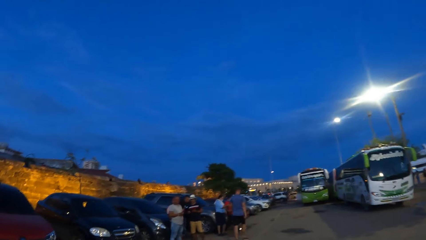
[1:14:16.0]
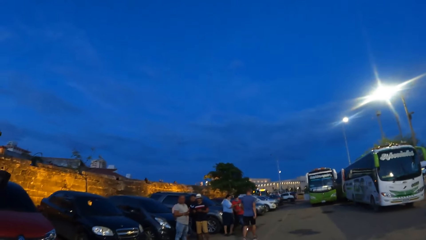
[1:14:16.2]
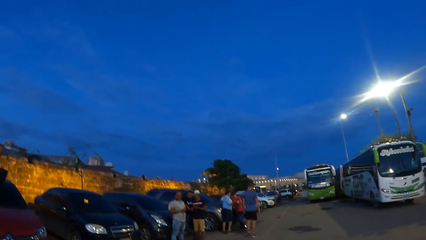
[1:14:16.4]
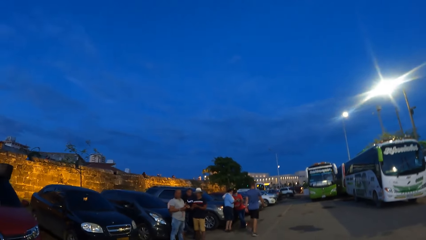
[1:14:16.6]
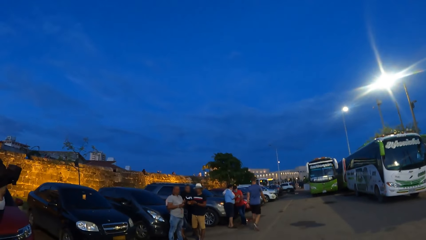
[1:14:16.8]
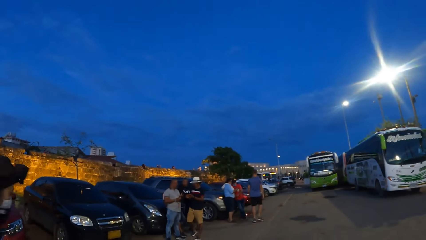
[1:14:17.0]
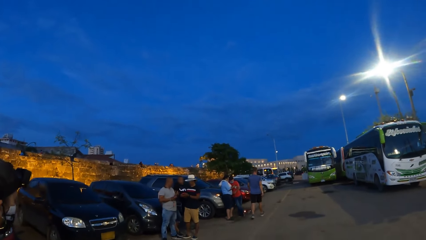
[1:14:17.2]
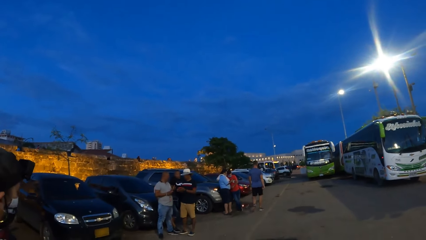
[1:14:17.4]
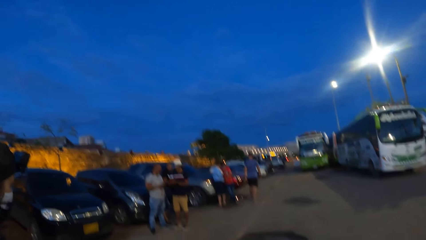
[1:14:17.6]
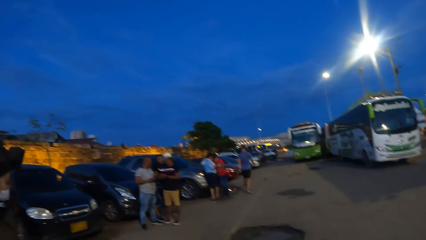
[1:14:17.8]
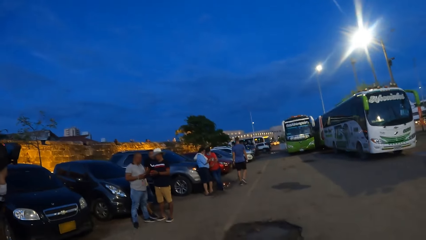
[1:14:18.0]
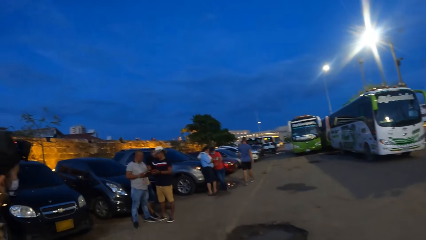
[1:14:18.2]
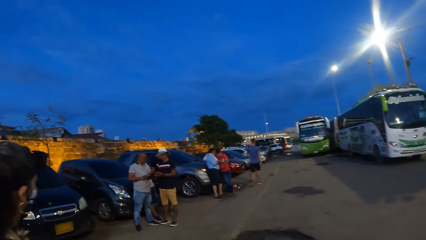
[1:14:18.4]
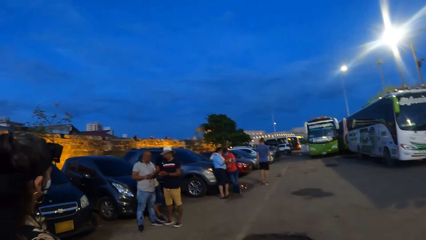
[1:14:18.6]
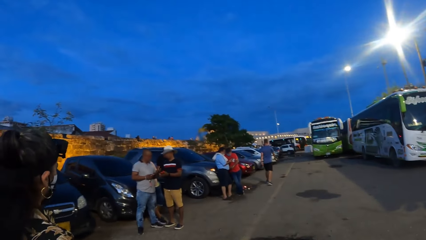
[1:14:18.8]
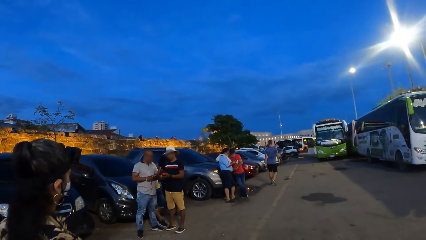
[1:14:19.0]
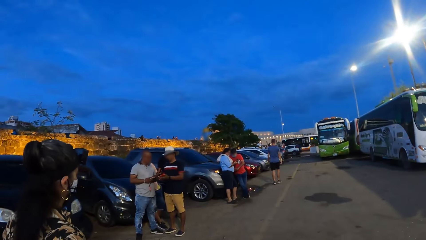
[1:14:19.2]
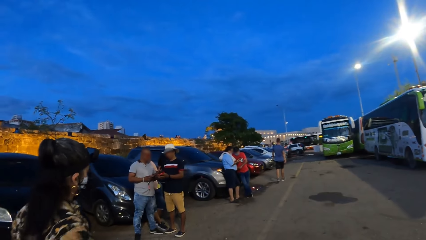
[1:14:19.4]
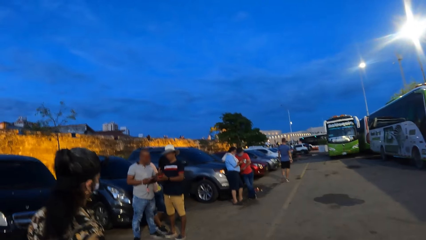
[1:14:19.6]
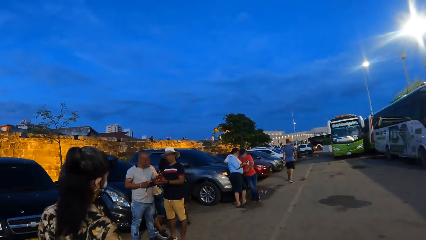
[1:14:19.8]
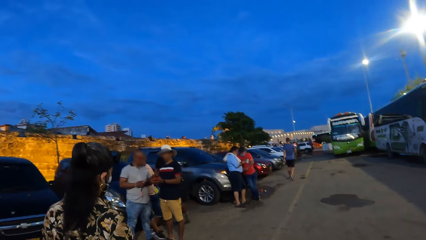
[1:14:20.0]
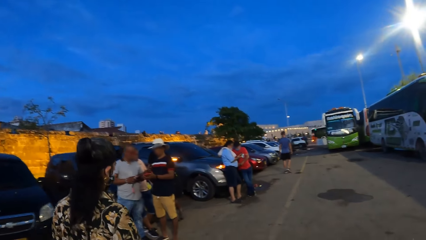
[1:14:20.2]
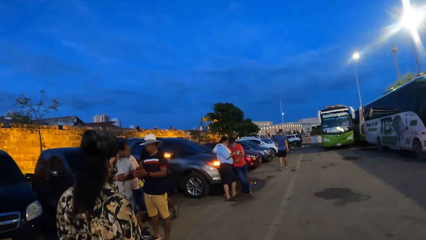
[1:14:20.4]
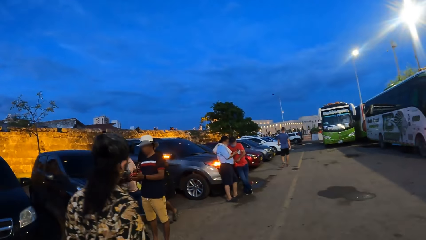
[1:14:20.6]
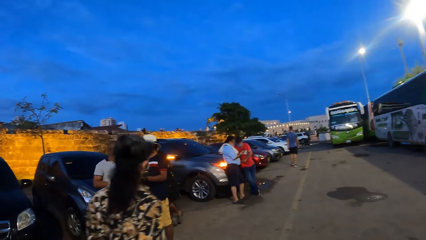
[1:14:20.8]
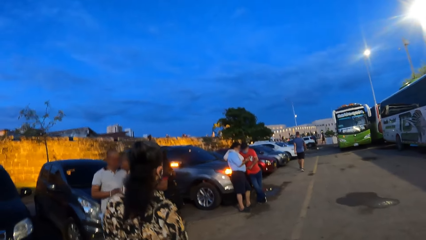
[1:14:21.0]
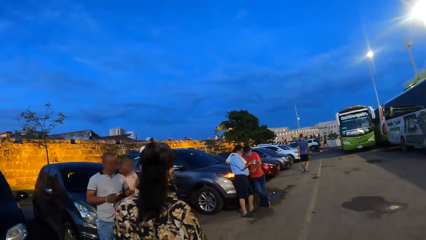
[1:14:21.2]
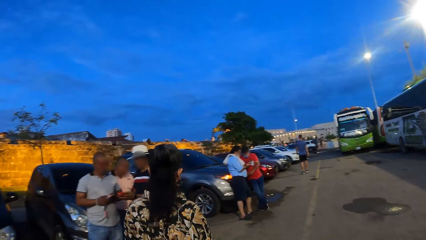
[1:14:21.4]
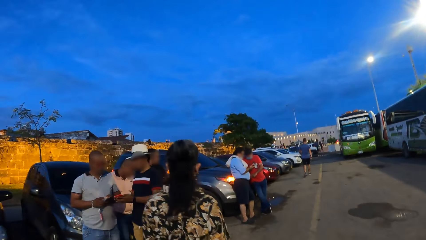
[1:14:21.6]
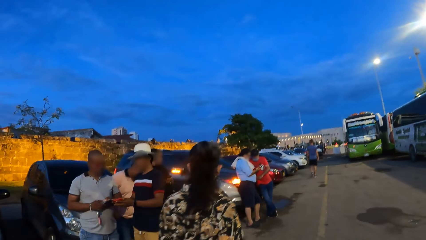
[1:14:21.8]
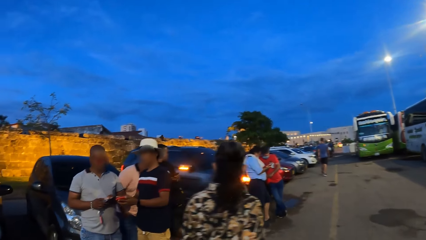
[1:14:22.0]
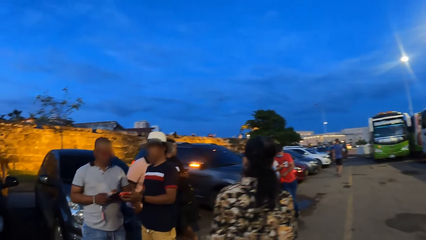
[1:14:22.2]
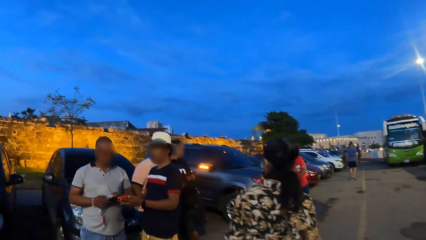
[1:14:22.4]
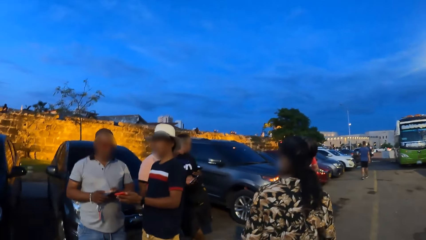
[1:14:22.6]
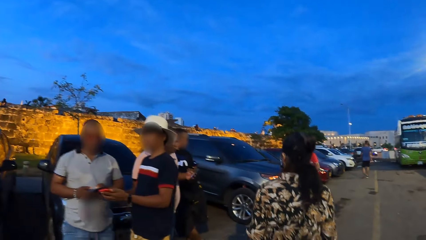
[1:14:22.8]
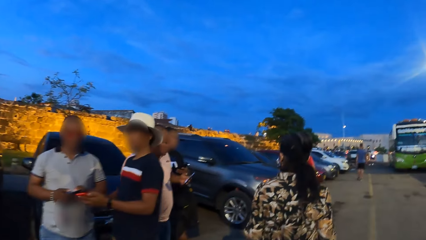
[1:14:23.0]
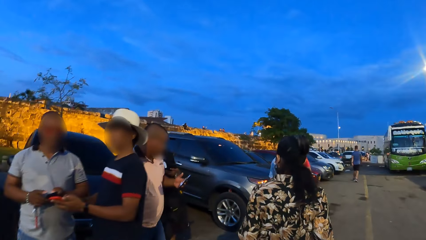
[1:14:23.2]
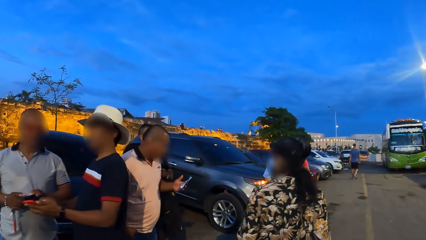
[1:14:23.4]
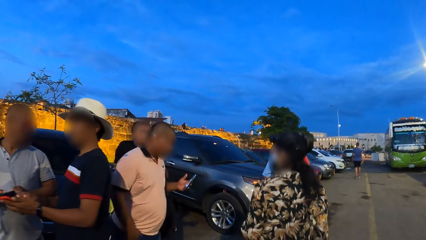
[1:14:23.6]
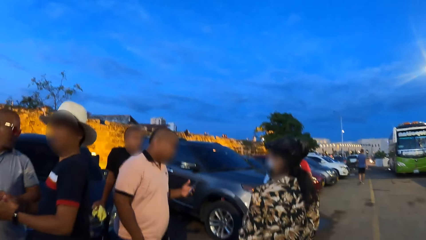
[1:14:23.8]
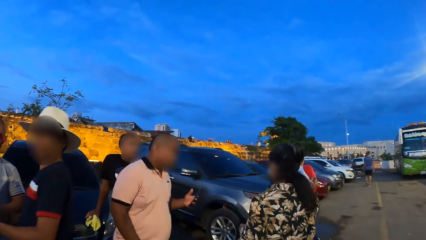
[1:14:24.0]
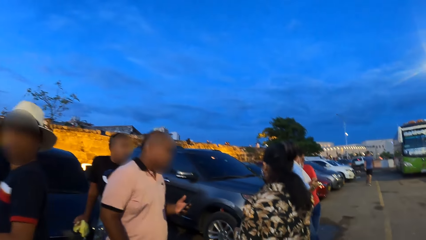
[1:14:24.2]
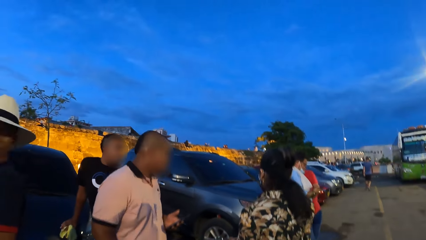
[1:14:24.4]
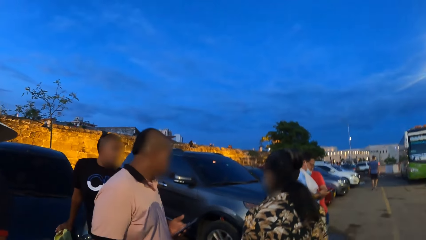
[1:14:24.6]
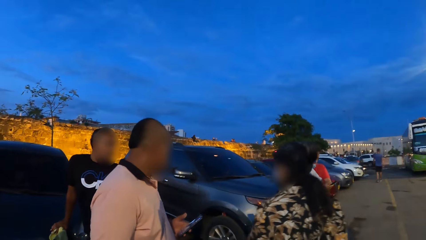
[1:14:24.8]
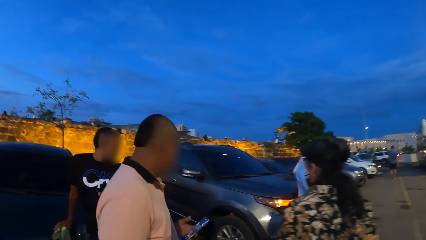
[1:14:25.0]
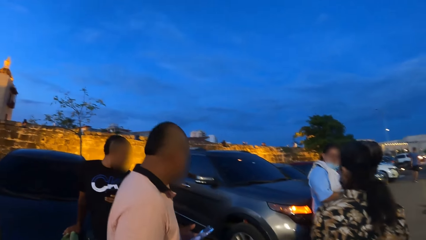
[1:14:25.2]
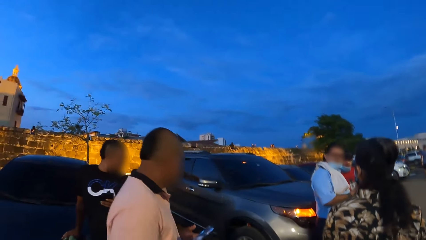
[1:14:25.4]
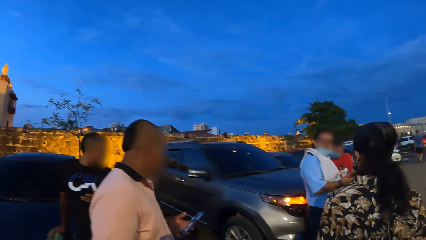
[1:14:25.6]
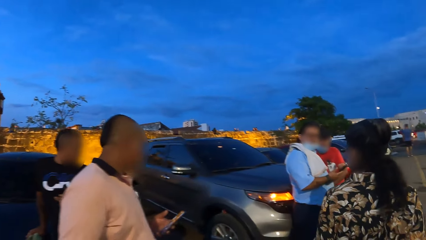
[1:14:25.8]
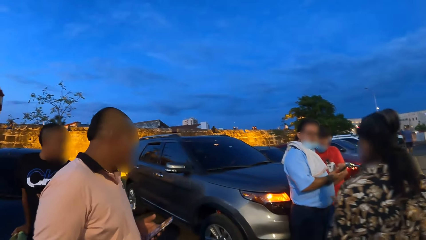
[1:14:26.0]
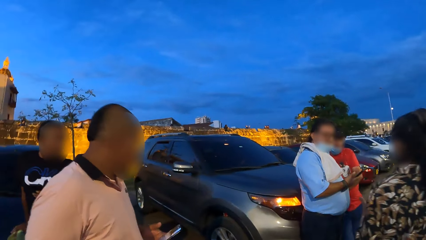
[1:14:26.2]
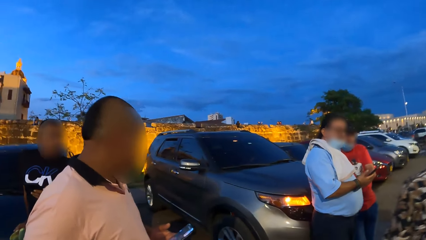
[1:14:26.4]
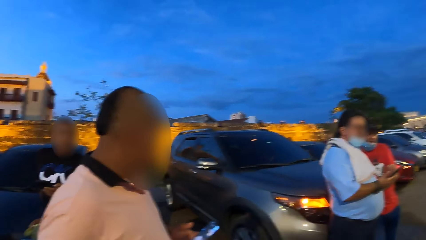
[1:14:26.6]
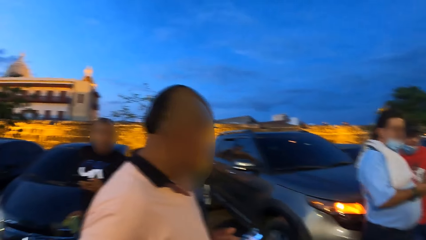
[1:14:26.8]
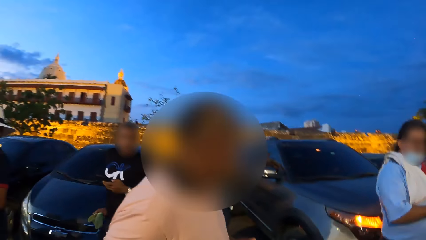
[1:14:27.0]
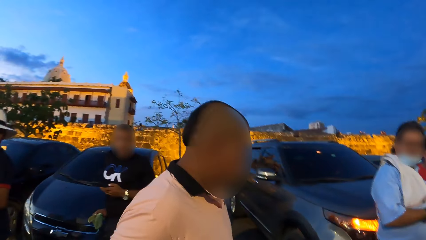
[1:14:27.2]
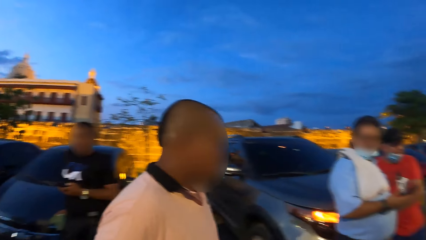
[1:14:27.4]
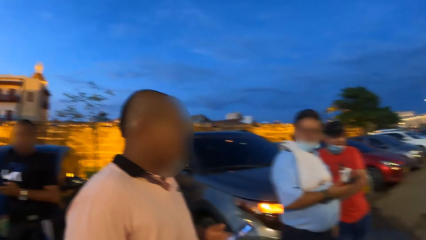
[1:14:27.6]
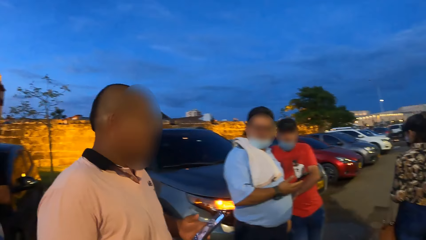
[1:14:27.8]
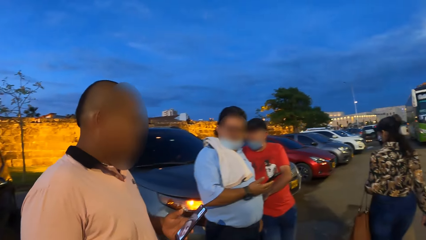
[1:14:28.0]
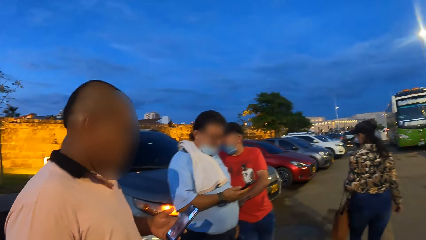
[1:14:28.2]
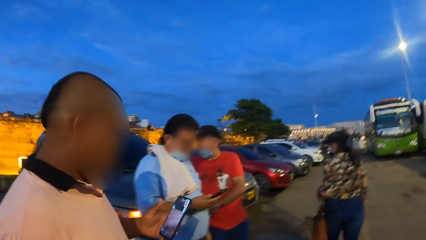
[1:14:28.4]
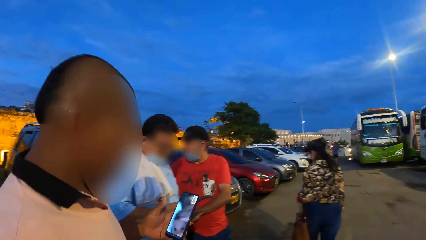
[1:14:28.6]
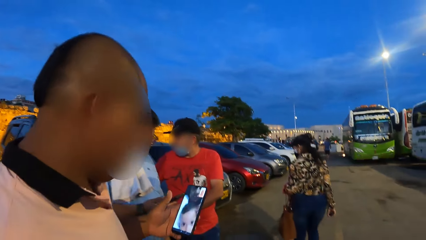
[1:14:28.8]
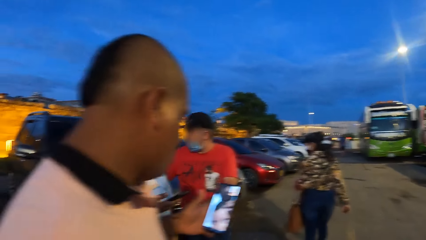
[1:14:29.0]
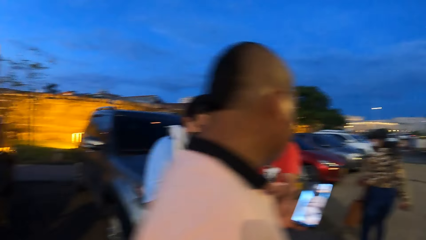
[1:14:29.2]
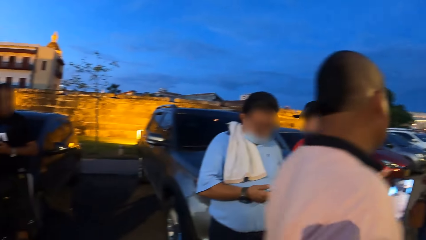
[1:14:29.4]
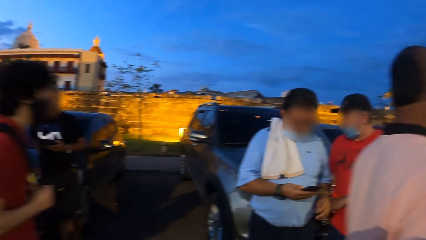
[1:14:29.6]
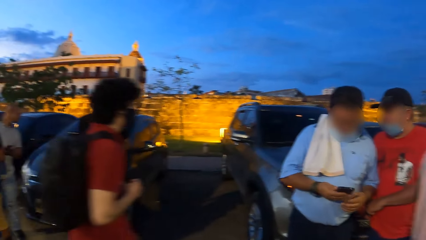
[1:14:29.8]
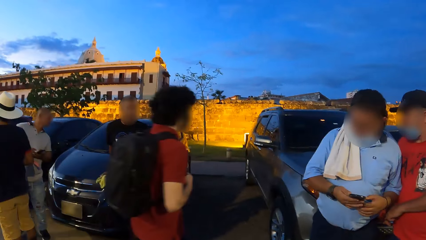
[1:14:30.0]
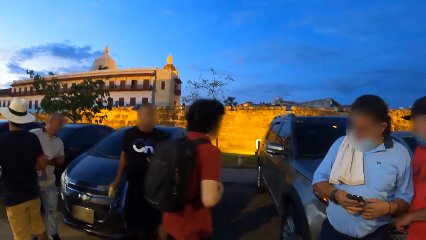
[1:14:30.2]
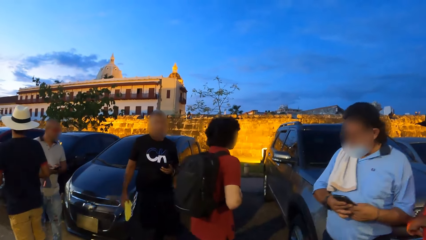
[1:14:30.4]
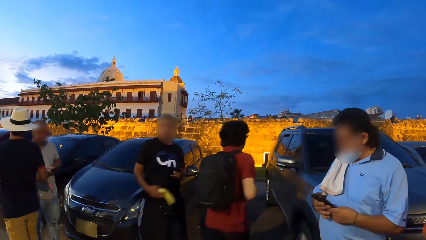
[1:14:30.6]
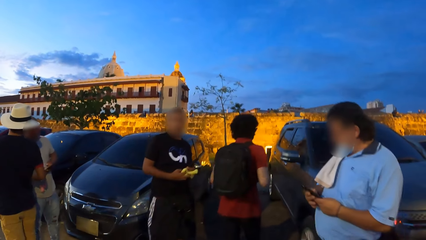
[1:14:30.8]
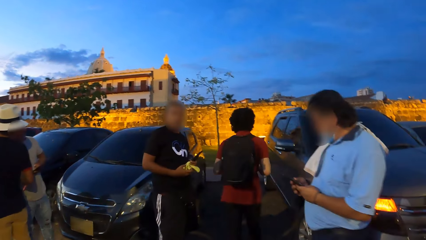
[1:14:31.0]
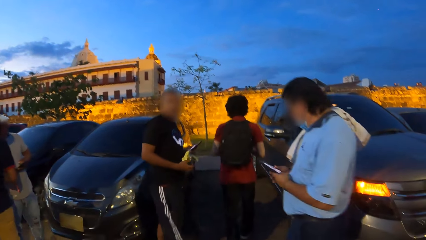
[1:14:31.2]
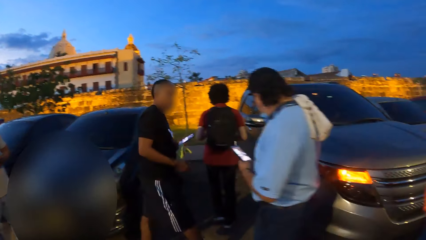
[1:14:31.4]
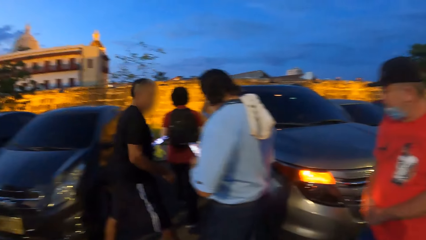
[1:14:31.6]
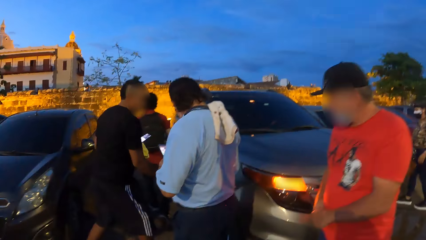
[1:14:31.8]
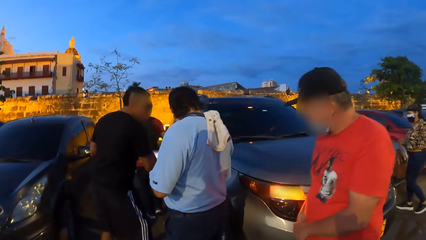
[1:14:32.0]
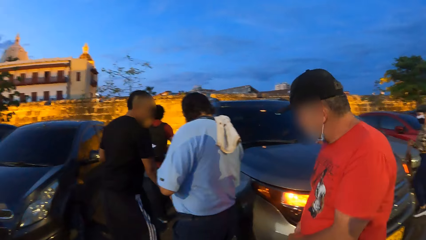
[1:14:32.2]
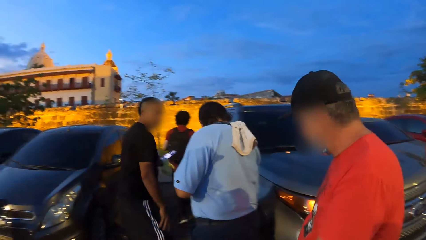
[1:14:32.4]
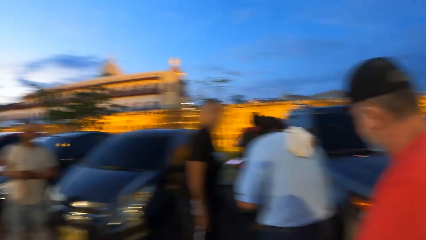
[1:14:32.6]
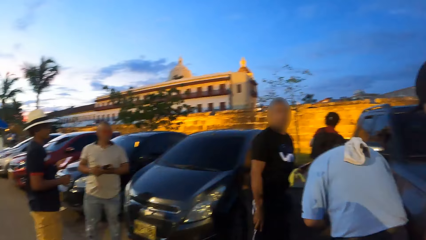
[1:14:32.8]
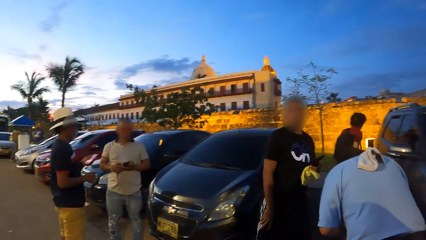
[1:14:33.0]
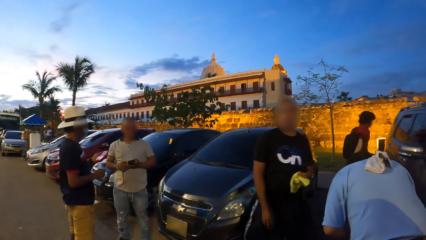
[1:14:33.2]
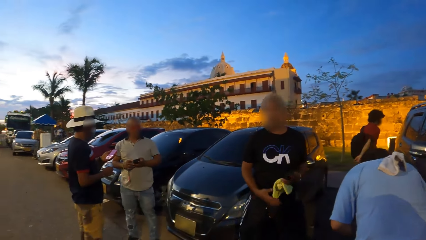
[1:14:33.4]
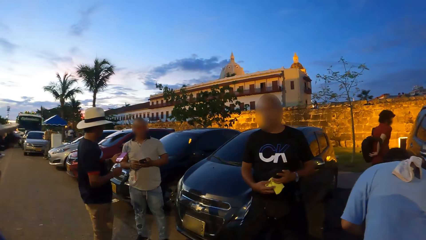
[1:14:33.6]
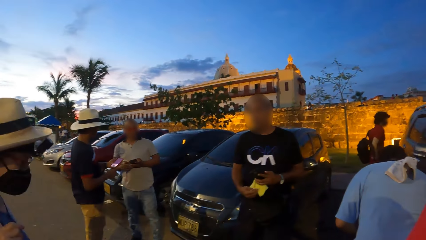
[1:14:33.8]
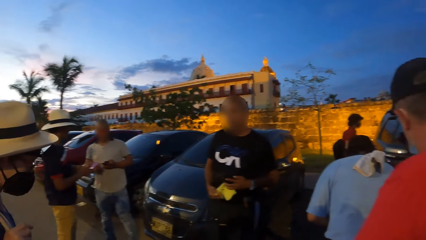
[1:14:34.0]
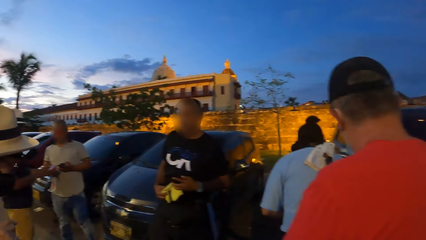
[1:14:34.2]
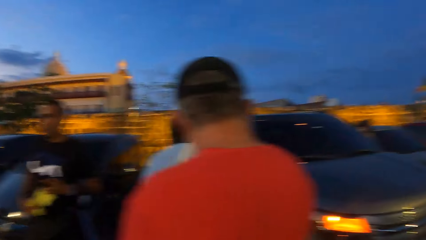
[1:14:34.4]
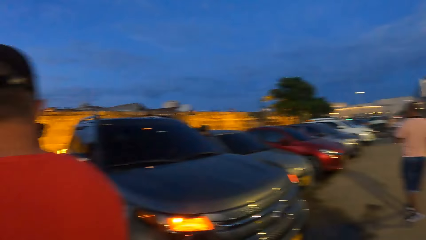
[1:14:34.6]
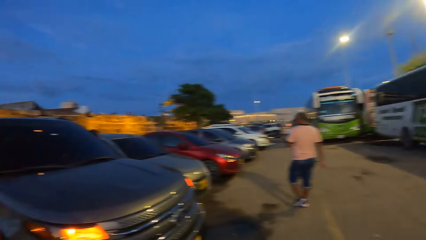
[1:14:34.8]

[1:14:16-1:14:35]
The camera wearer looks around.
